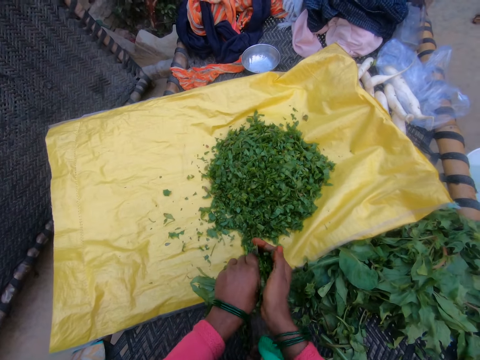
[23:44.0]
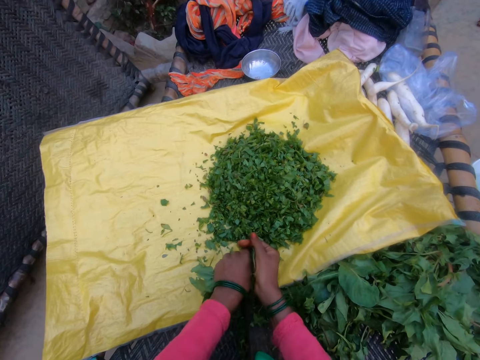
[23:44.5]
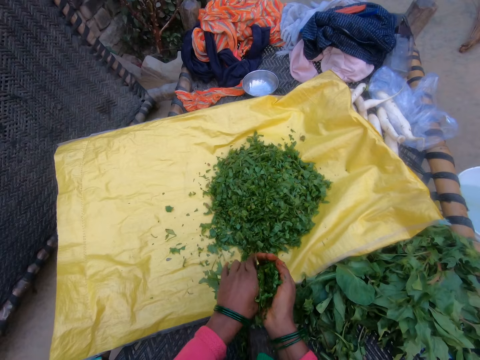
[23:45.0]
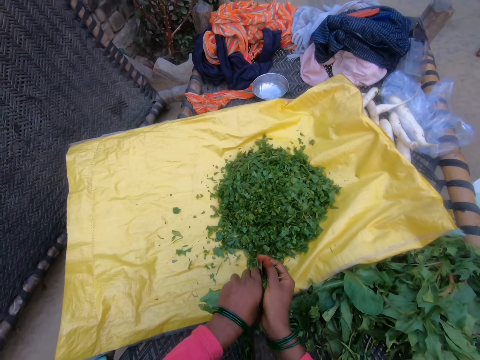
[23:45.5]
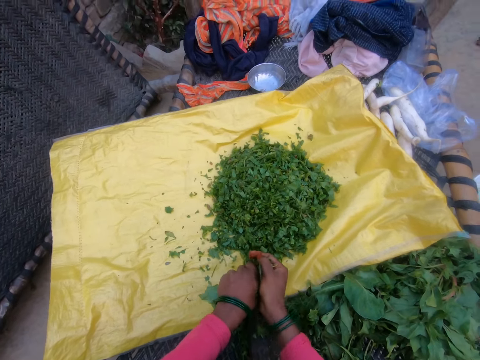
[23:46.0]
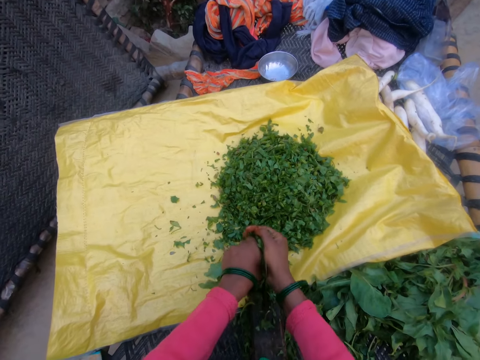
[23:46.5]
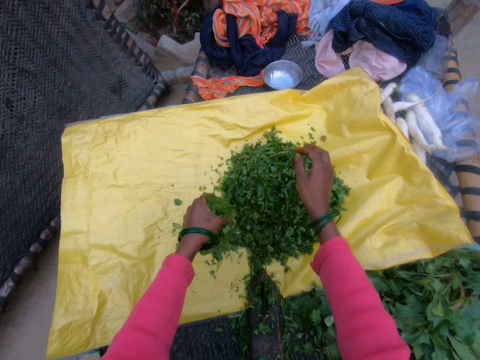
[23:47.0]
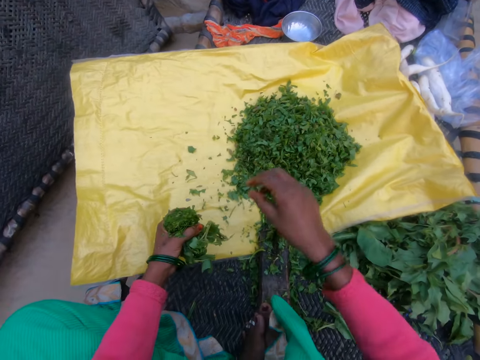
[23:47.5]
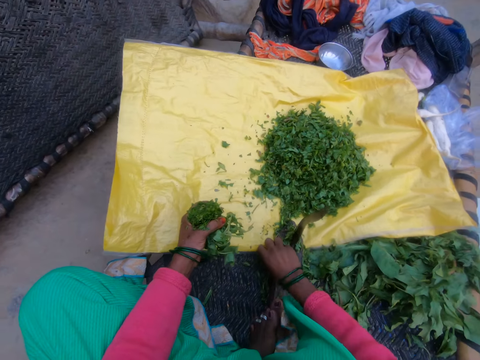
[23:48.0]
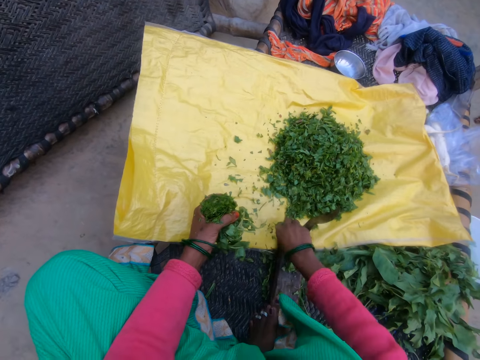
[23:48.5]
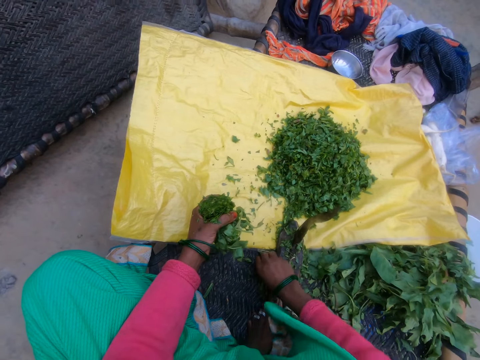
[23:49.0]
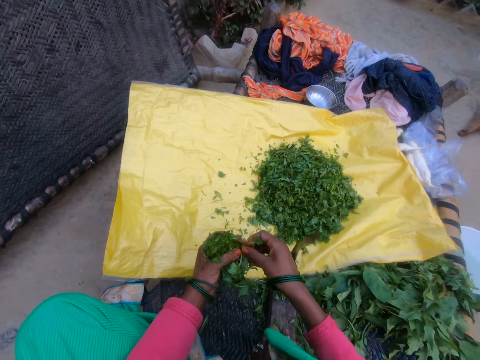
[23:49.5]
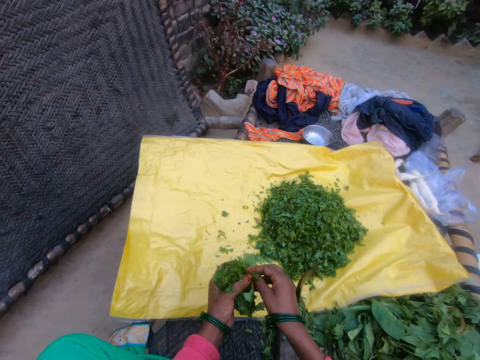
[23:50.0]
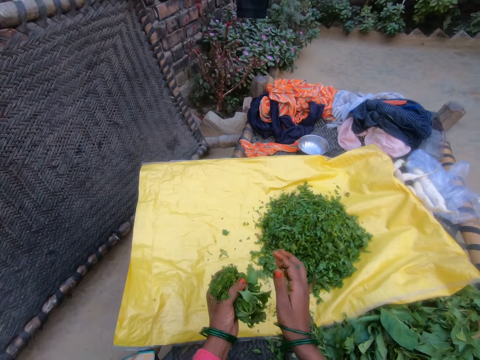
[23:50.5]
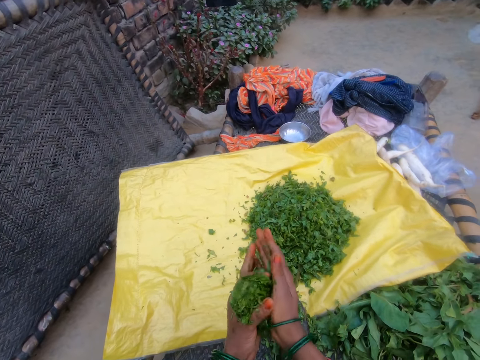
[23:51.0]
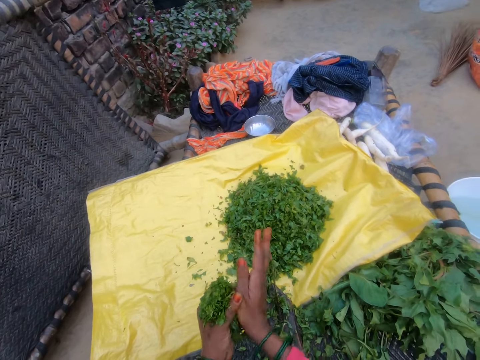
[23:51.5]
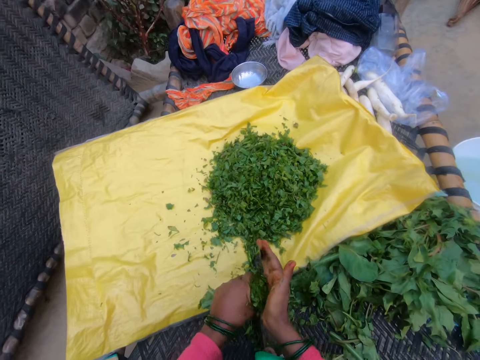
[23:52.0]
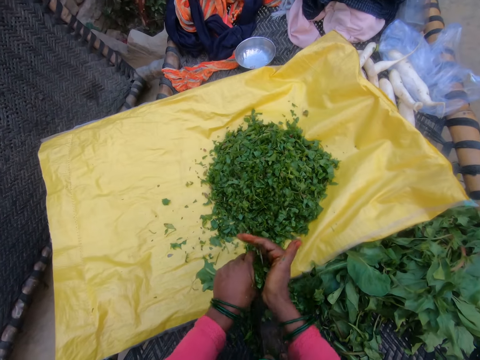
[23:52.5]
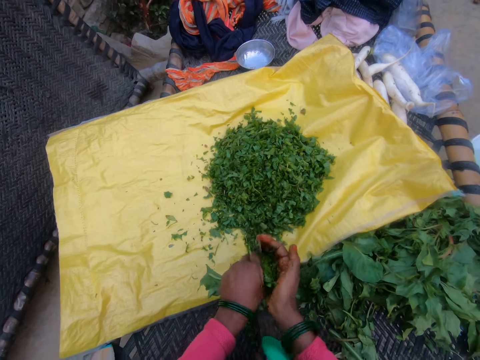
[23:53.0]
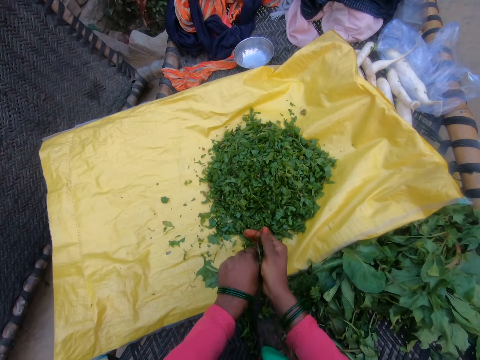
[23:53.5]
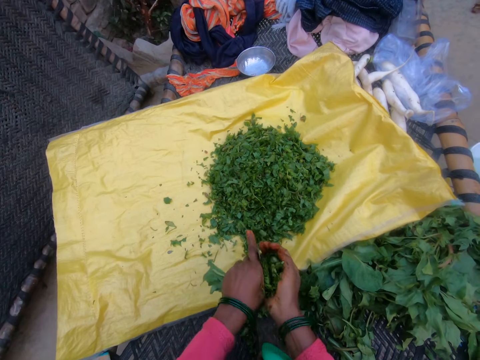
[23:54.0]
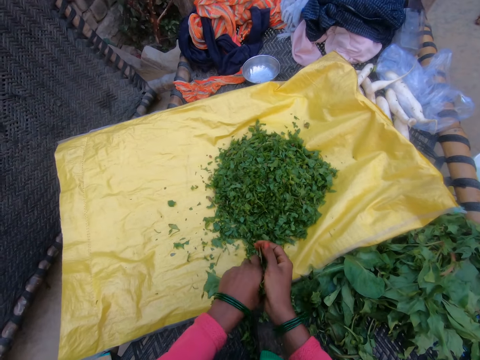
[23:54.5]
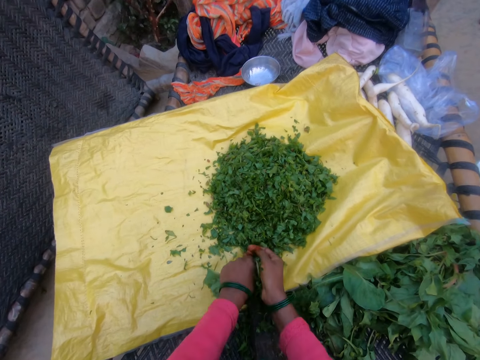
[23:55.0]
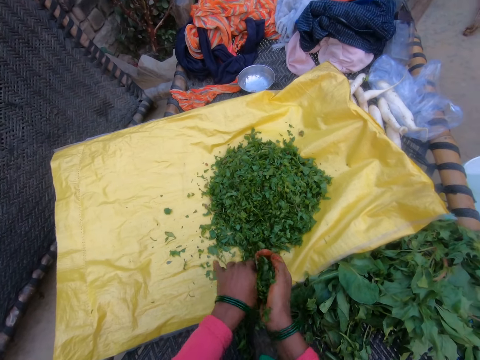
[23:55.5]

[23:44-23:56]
The camera wearer cuts the gathered vegetable with the cutting tool. They throw cut vegetables on the sack. They hold the vegetable. They cut the gathered vegetable with the cutting tool.

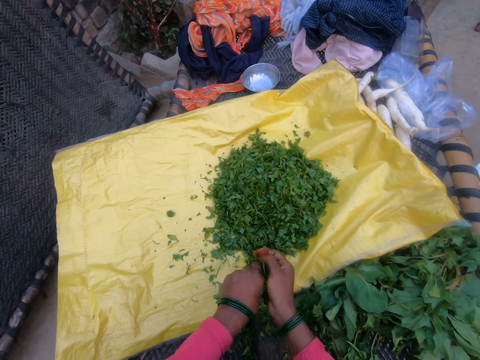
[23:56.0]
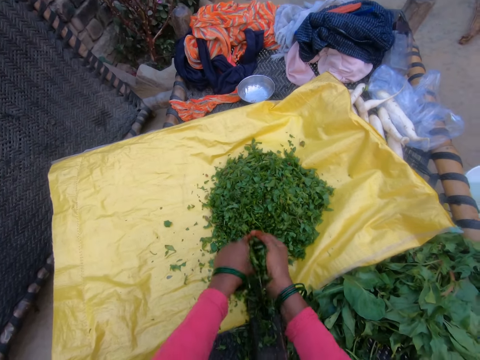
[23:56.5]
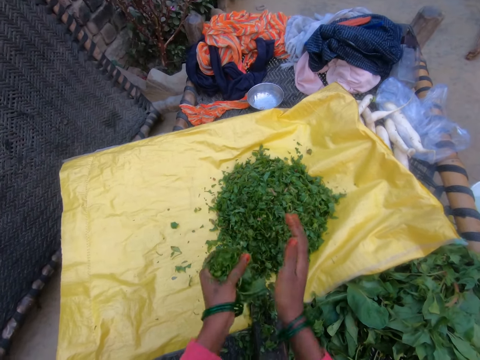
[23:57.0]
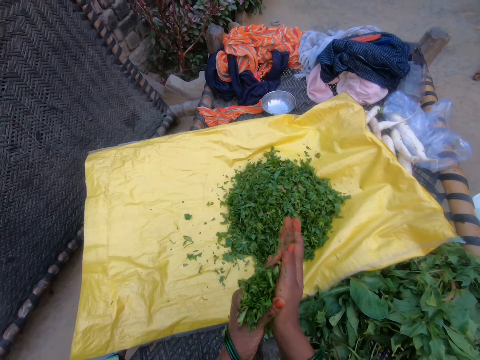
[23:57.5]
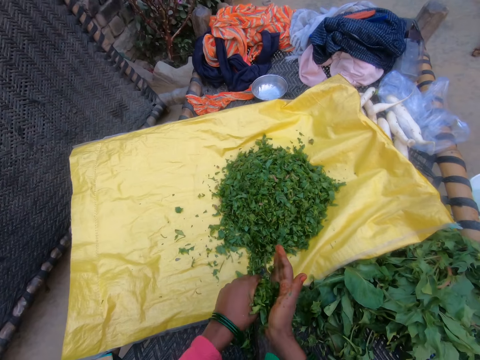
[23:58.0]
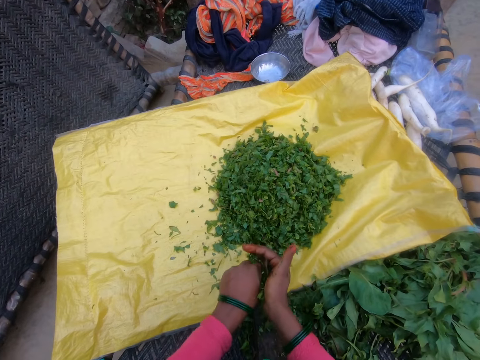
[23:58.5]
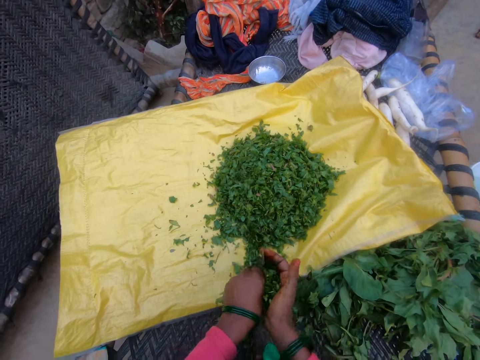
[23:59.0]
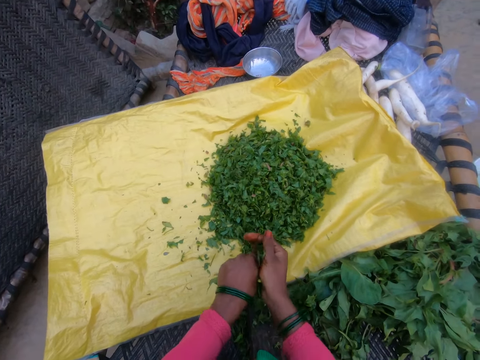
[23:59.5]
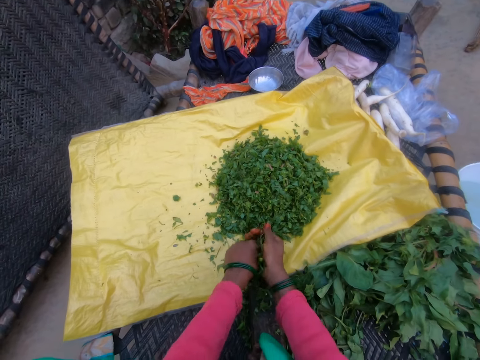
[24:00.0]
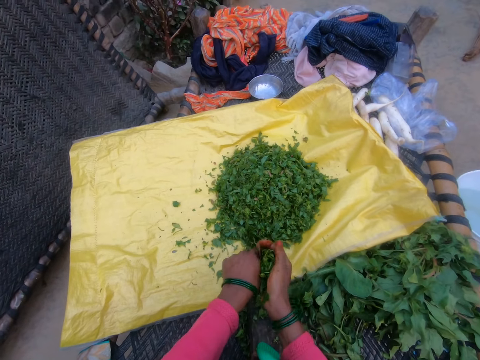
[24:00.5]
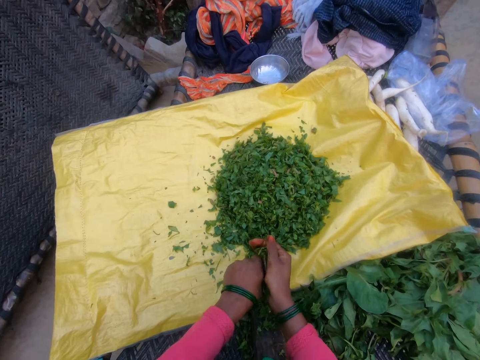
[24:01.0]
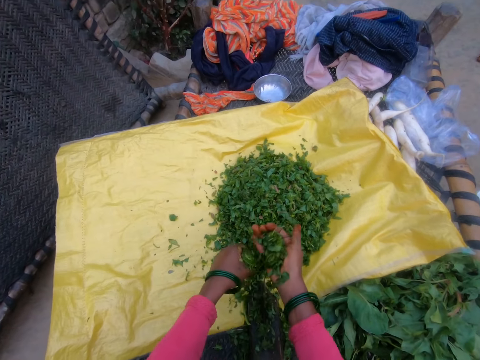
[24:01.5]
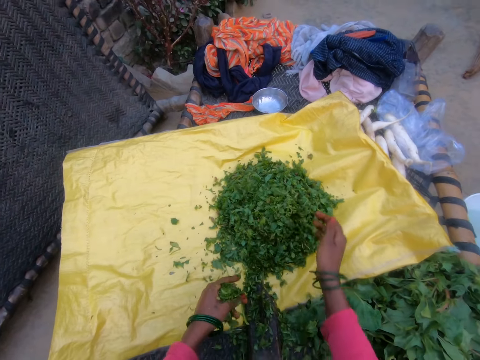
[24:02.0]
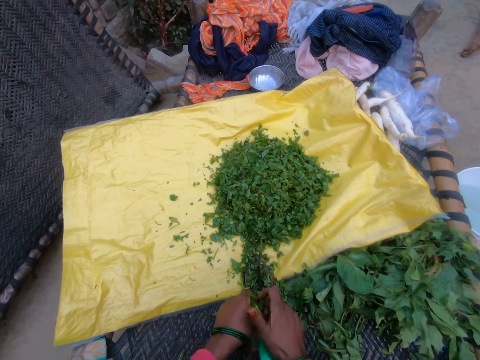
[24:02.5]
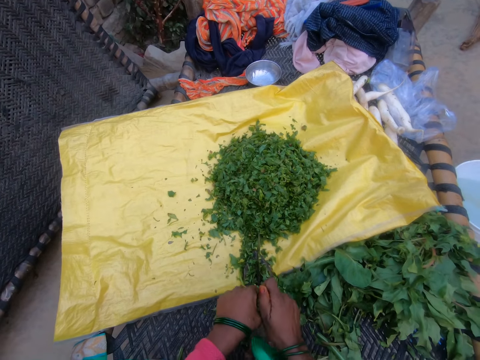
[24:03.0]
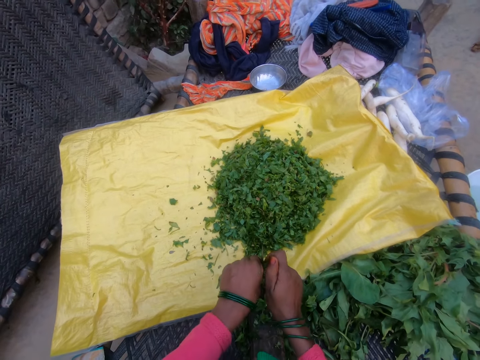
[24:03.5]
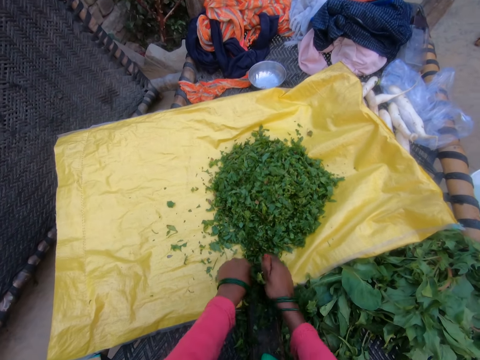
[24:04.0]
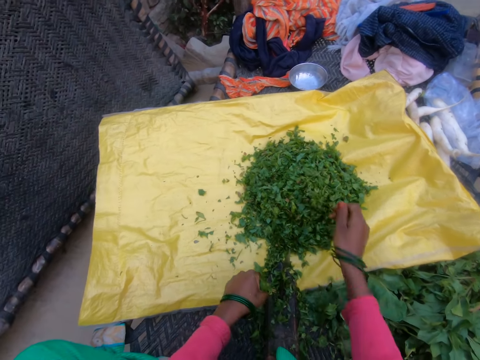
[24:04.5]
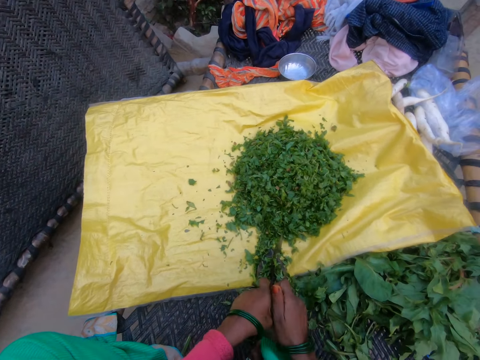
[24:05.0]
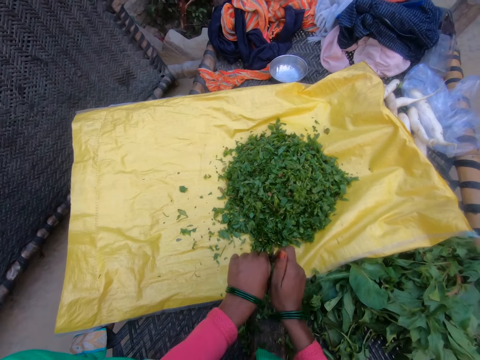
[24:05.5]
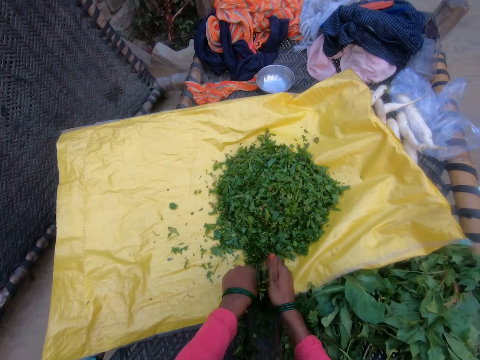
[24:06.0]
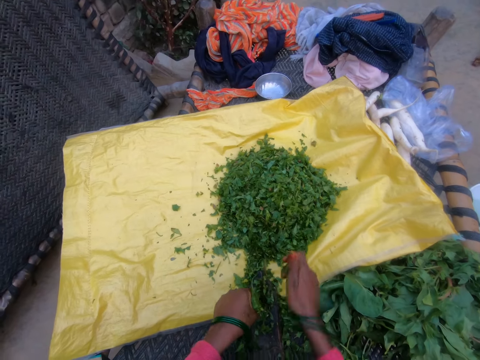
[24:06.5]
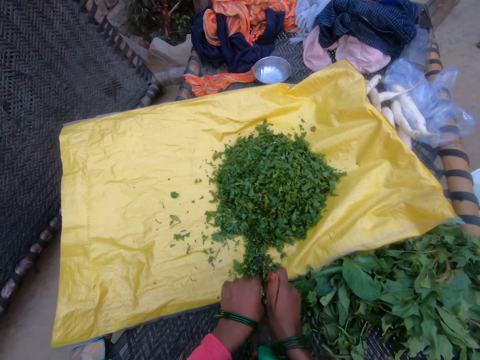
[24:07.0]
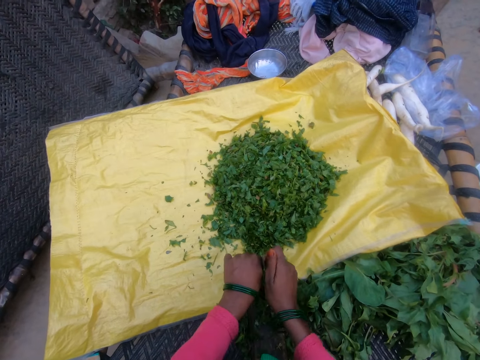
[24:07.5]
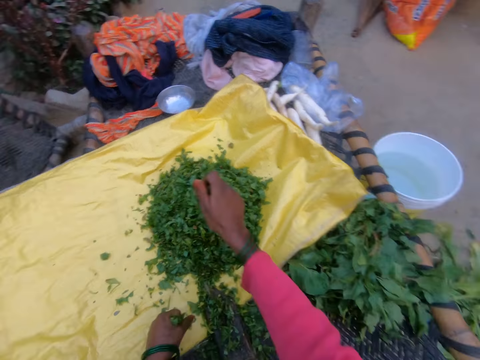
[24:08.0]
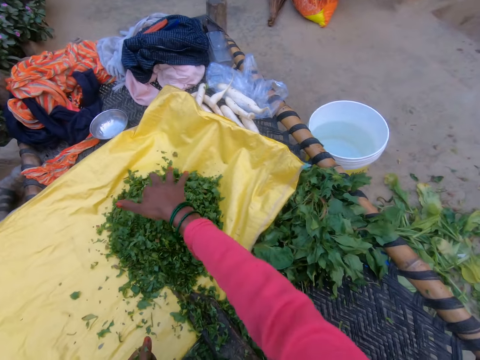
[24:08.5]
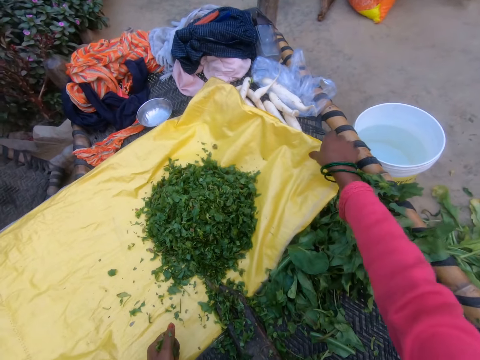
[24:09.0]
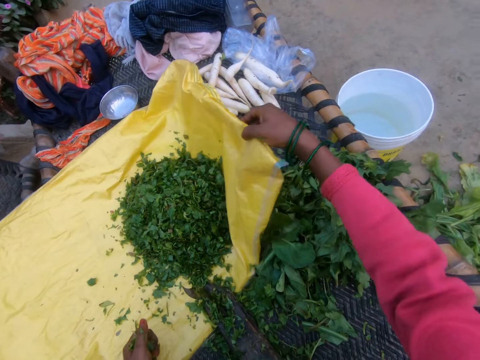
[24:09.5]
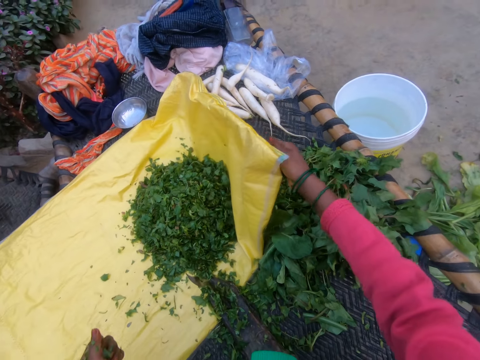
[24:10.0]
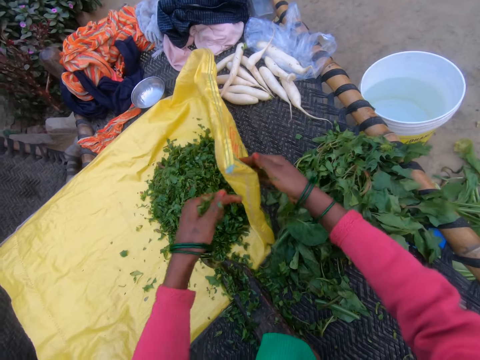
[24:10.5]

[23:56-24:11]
The camera wearer throws cut vegetables on the sack. They cut the gathered vegetable with the cutting tool. They throw cut vegetables on the sack. They cut the gathered vegetable with the cutting tool. They throw cut vegetables on the sack. They cut the gathered vegetable with the cutting tool. They throw cut vegetables on the sack. They adjust the sack.
